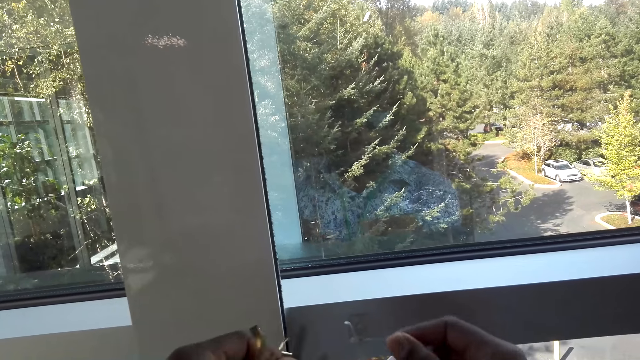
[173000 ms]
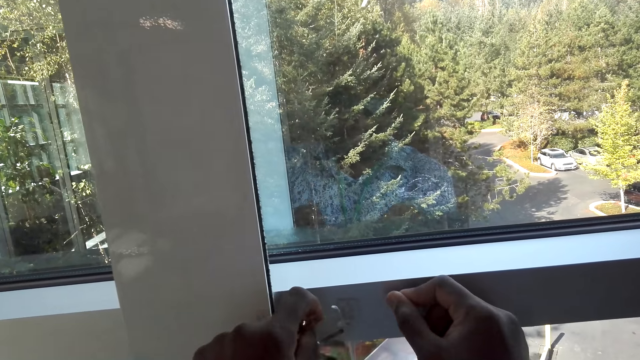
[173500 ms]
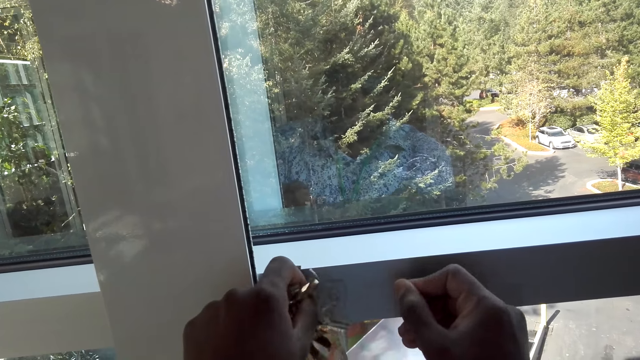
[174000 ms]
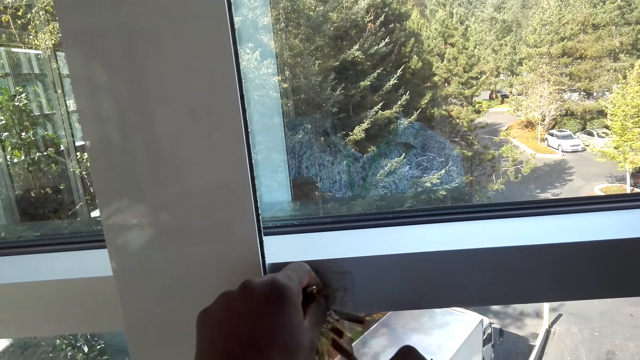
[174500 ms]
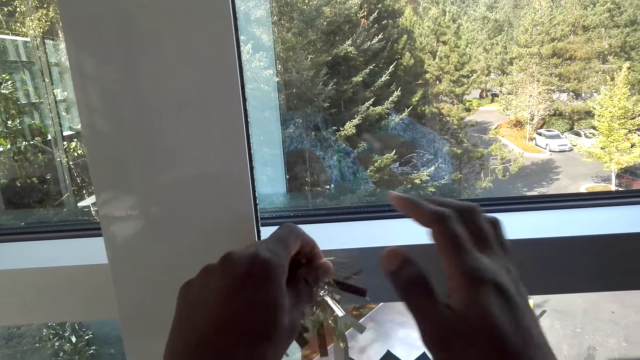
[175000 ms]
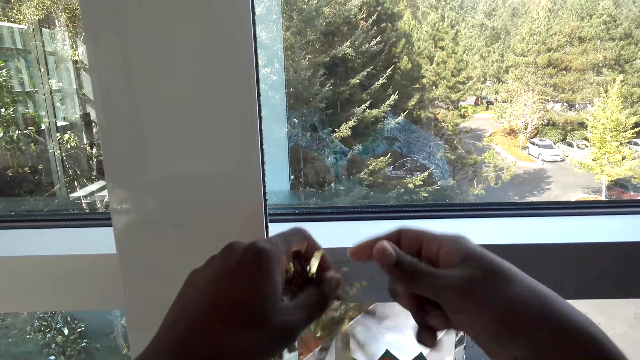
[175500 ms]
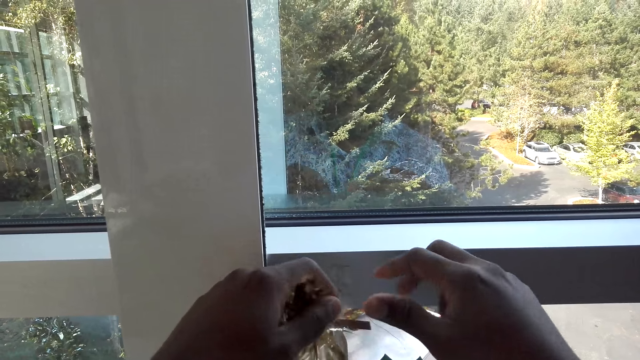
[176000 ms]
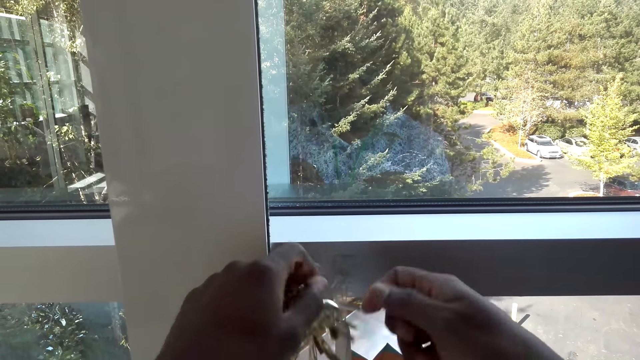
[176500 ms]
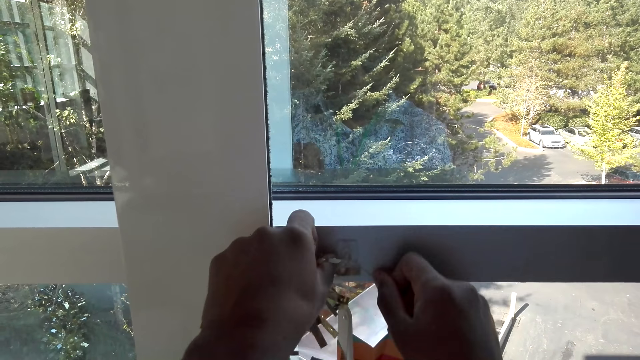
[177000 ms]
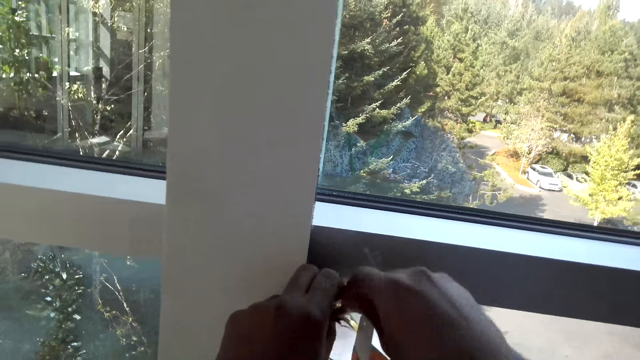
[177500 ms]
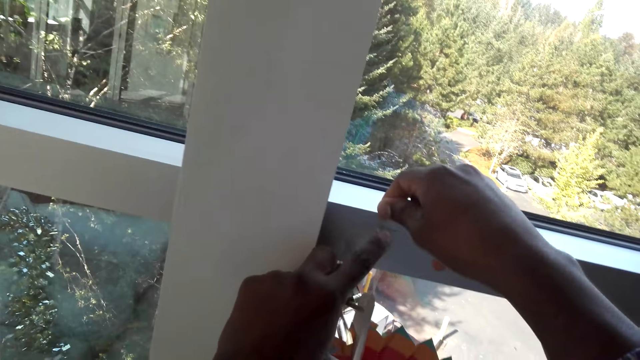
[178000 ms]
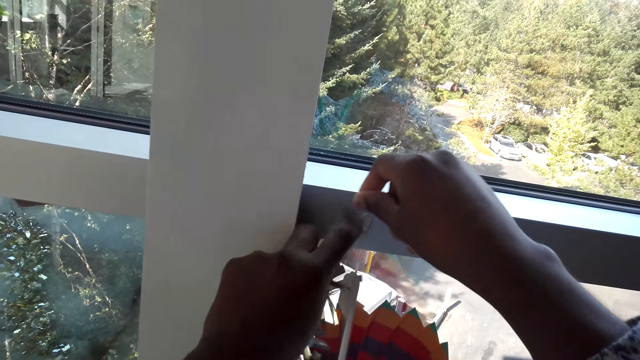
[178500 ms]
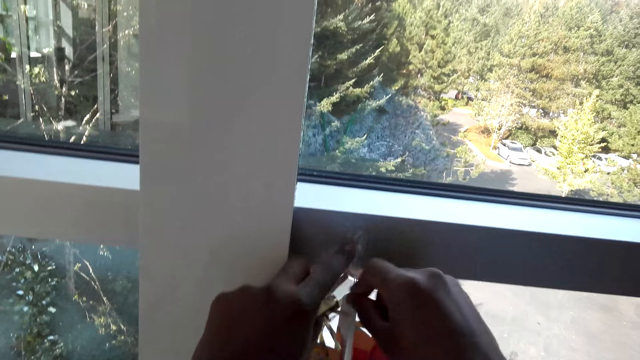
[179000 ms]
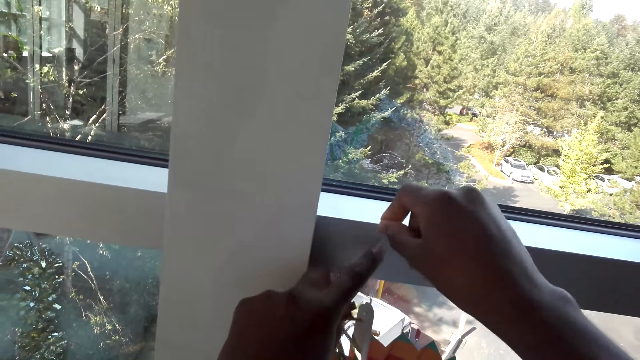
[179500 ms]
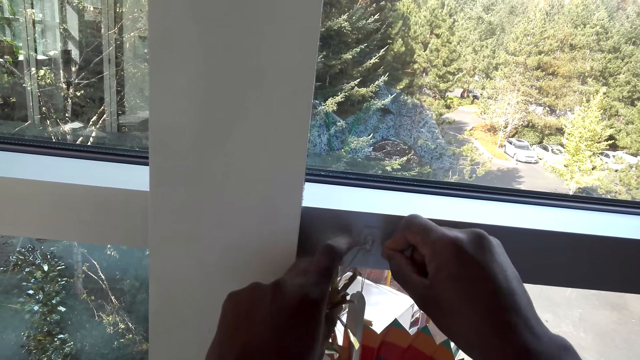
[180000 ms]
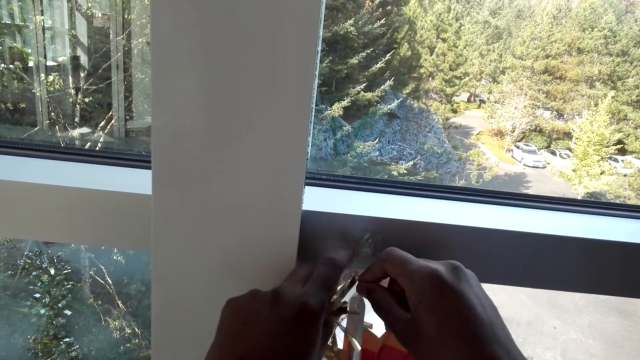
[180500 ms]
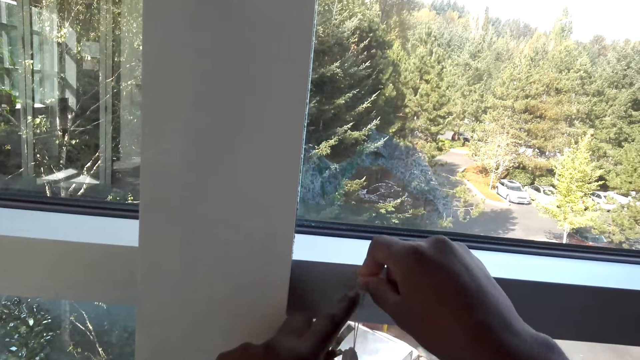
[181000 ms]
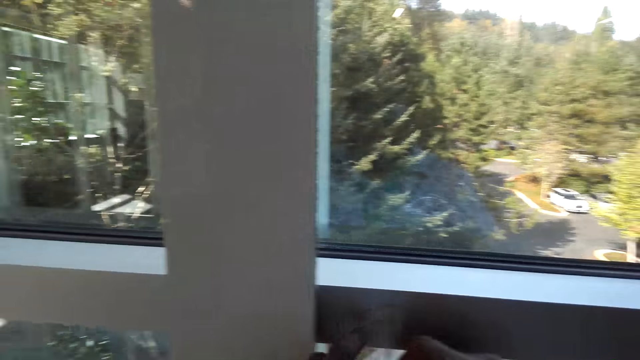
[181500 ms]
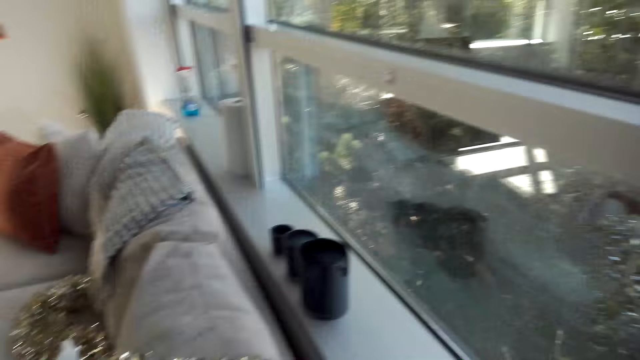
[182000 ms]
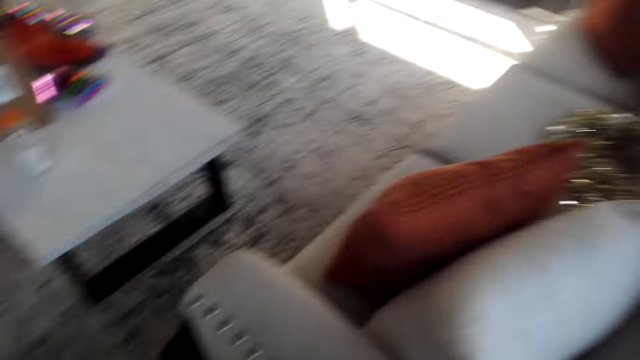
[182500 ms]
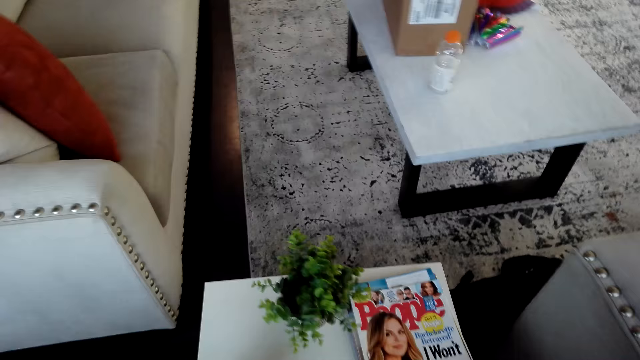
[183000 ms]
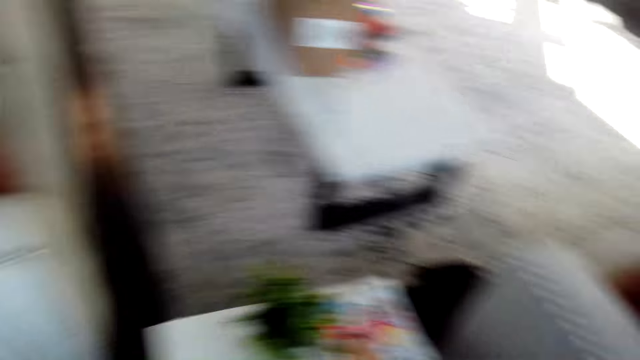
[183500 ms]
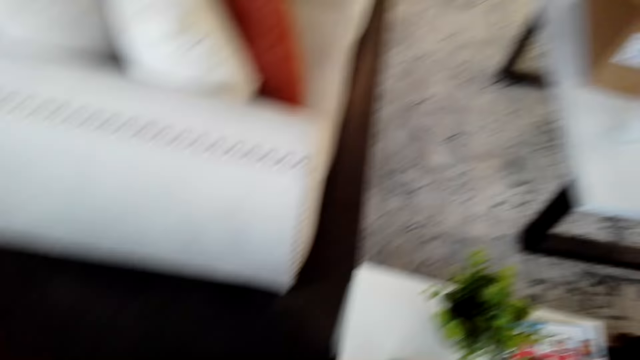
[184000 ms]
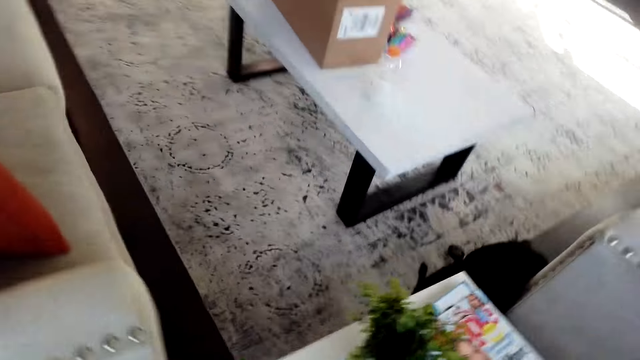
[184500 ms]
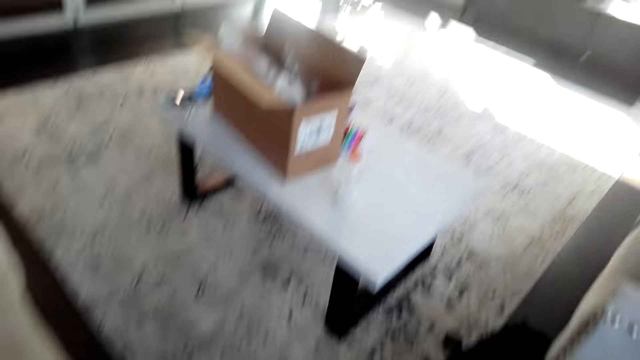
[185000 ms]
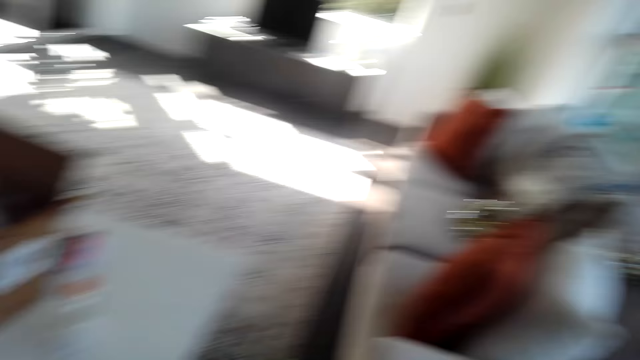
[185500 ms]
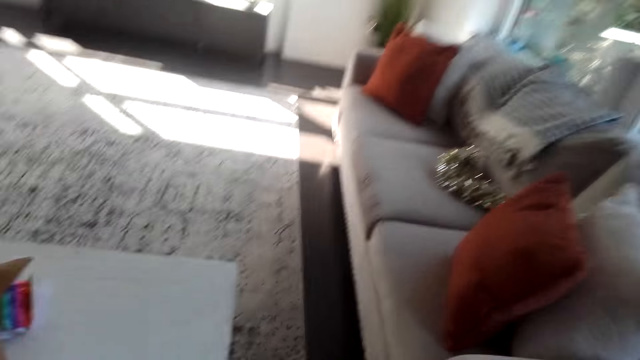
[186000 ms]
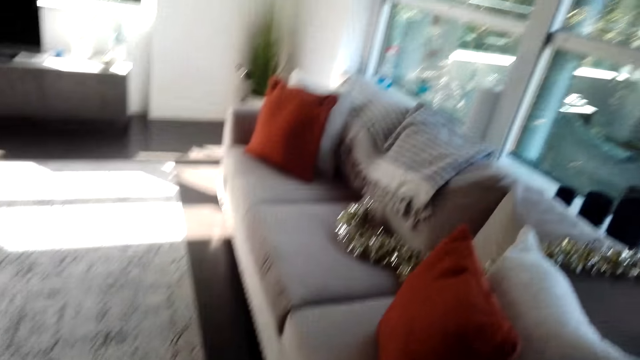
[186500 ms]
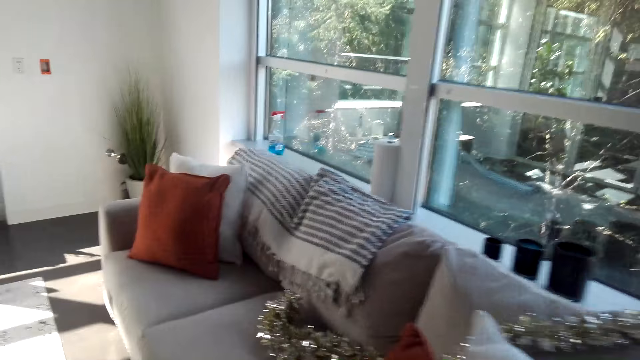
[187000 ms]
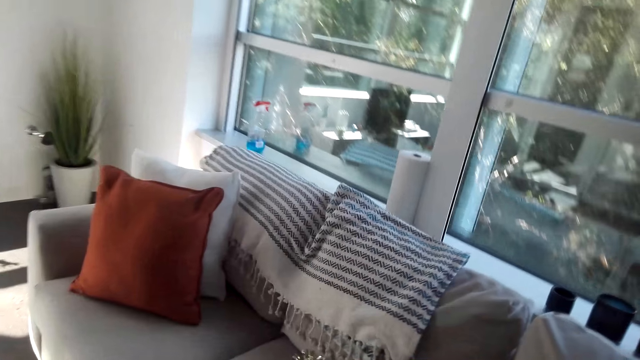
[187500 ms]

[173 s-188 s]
The camera wearer hangs the Hawaiian lei flower on the window. They rotate the strings on the hook. They move around the room. They look around.

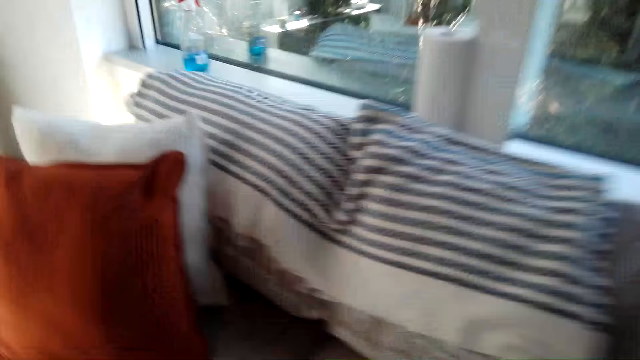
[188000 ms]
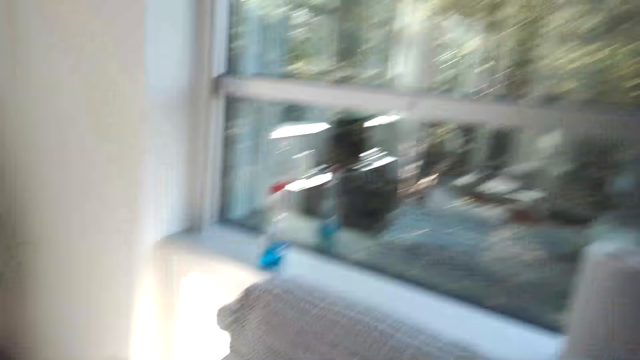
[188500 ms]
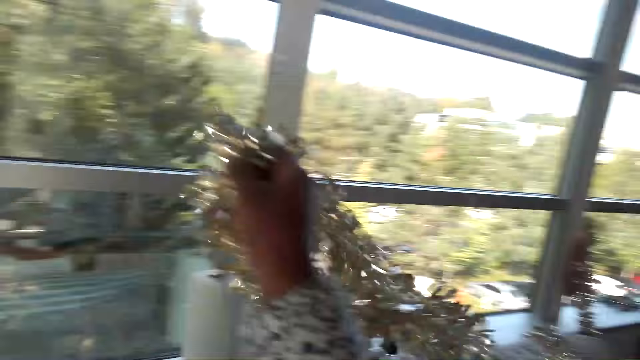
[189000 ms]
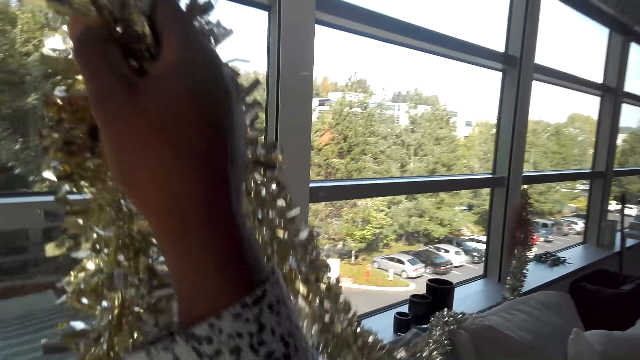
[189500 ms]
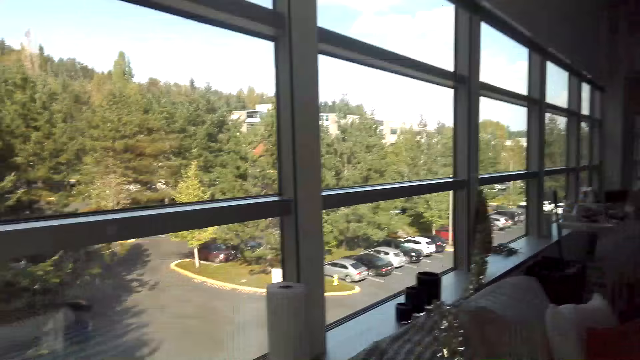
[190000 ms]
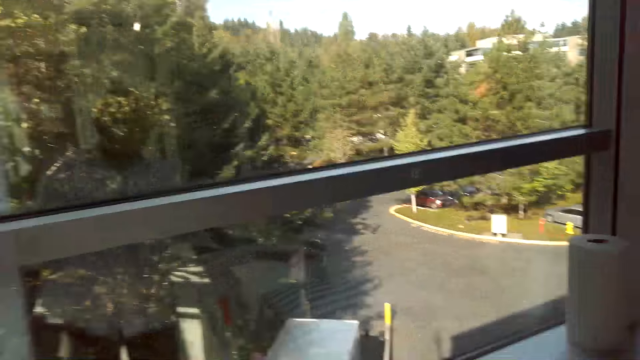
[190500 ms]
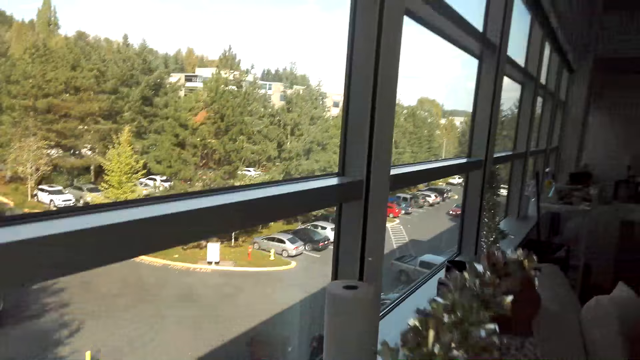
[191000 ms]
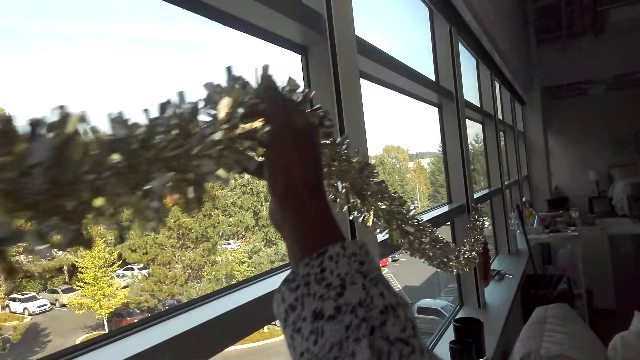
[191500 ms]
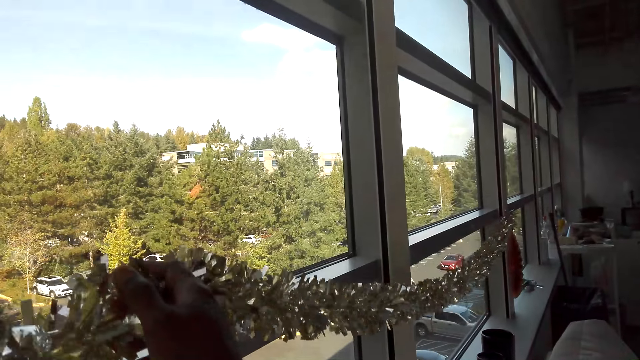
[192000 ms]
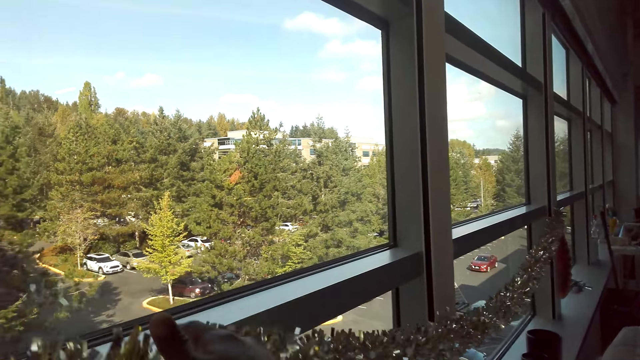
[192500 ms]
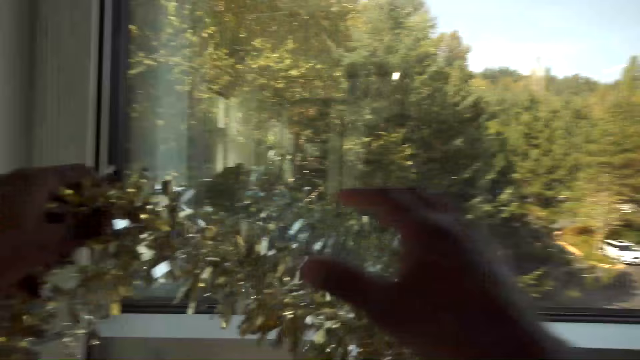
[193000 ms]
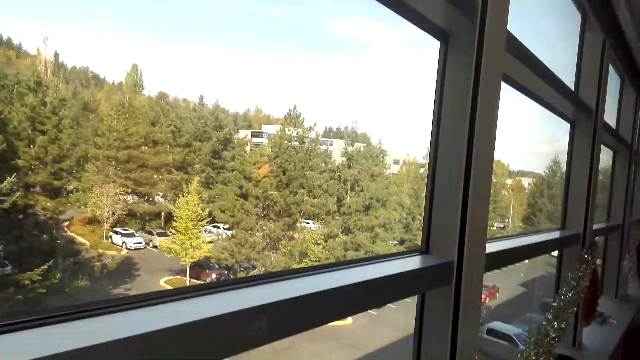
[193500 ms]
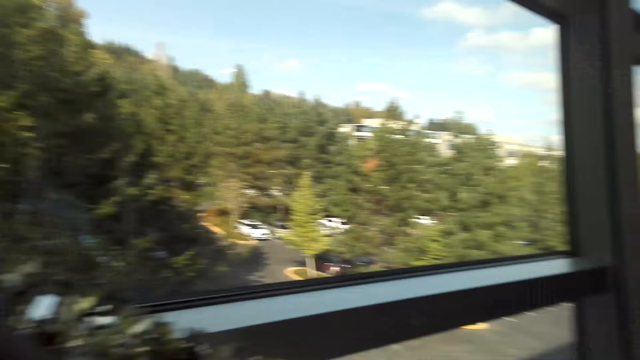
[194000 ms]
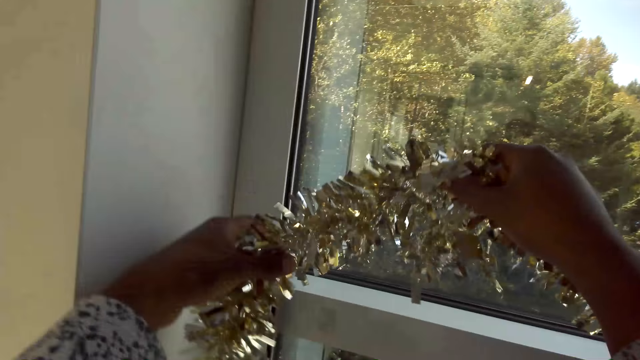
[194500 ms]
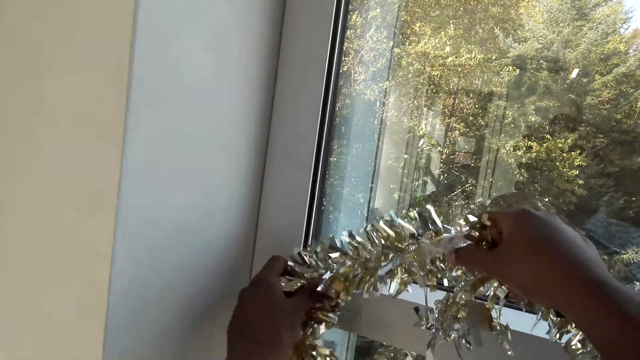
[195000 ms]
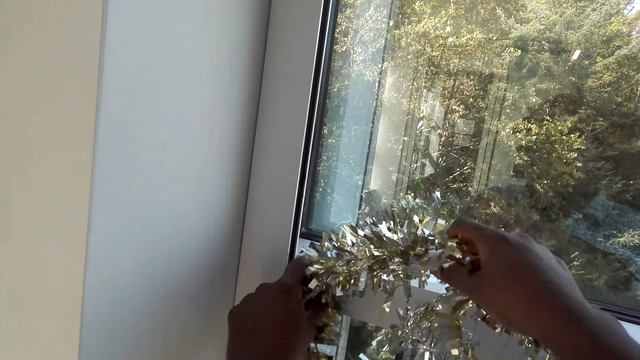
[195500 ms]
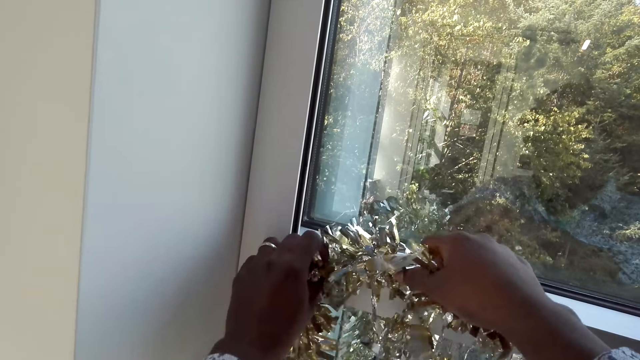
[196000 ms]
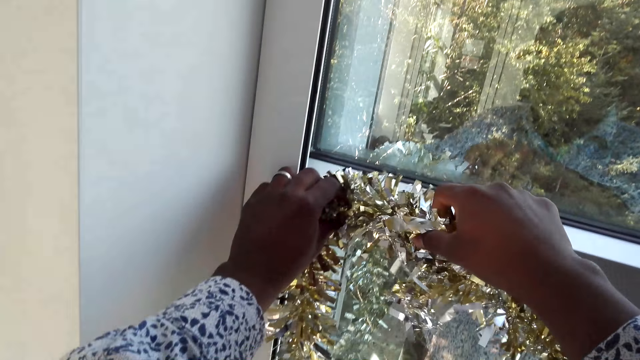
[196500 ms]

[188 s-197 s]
The camera wearer stretches the Hawaiian lei flower. They hang the Hawaiian lei flower on the window.
